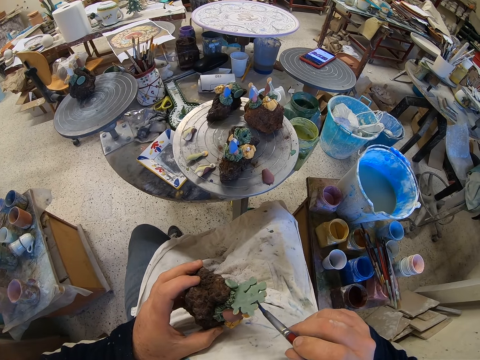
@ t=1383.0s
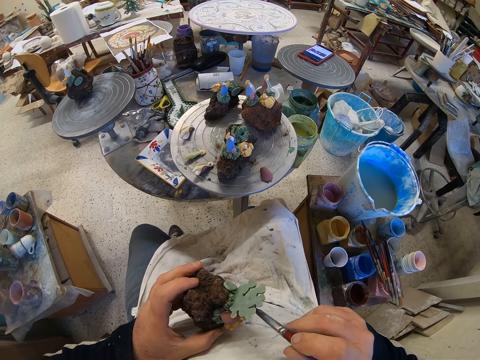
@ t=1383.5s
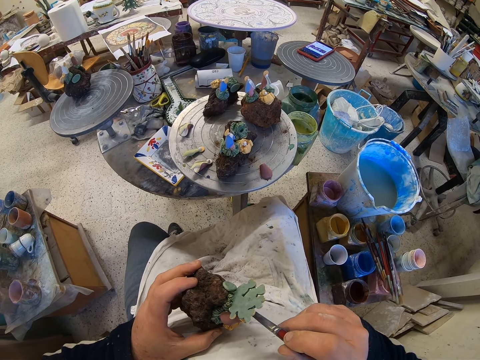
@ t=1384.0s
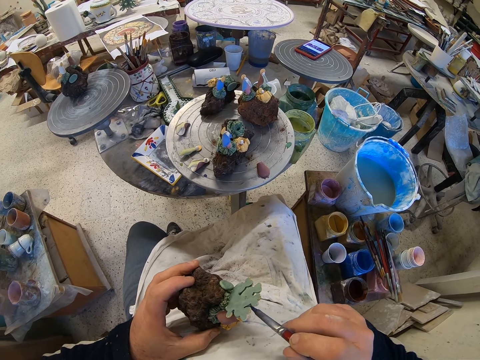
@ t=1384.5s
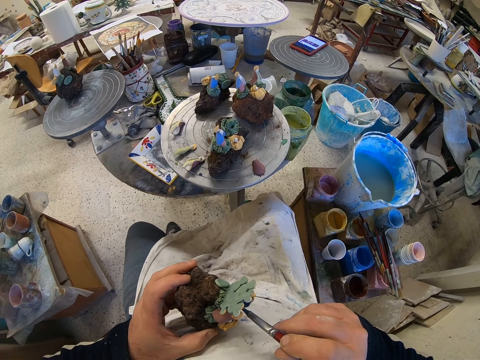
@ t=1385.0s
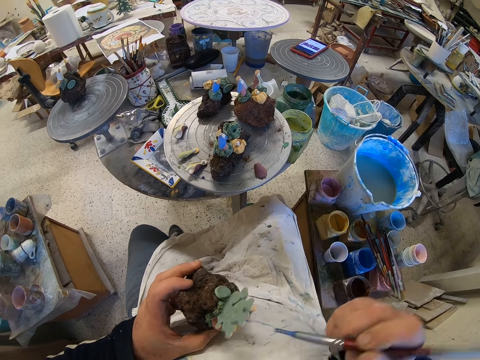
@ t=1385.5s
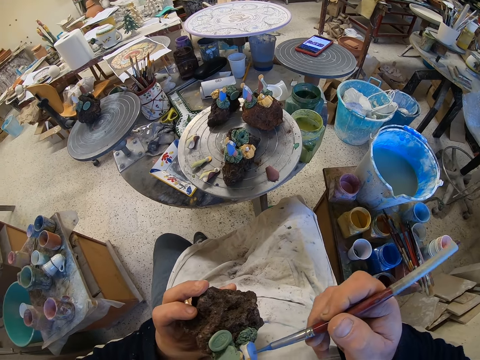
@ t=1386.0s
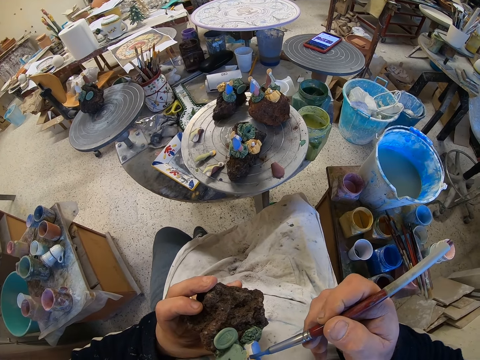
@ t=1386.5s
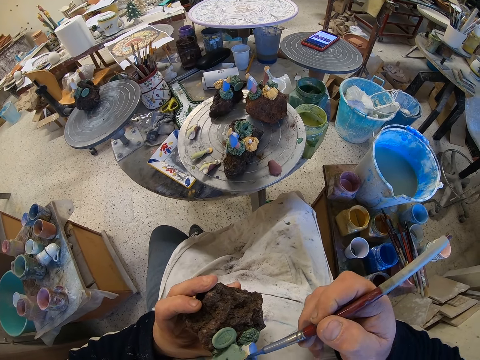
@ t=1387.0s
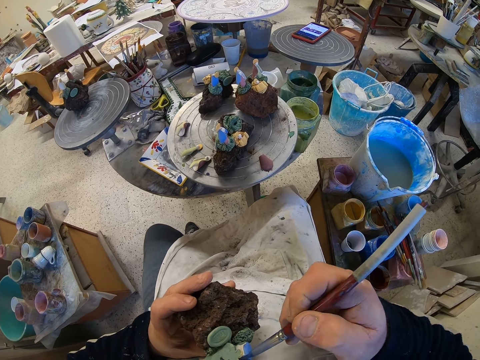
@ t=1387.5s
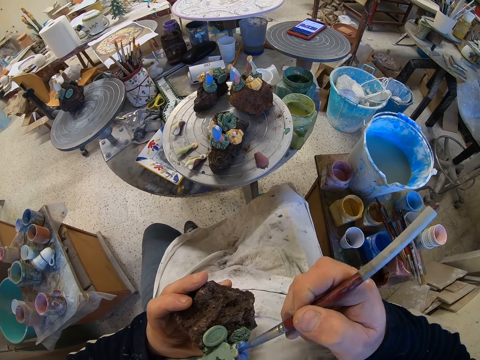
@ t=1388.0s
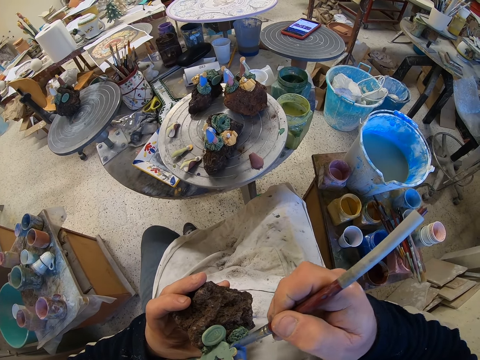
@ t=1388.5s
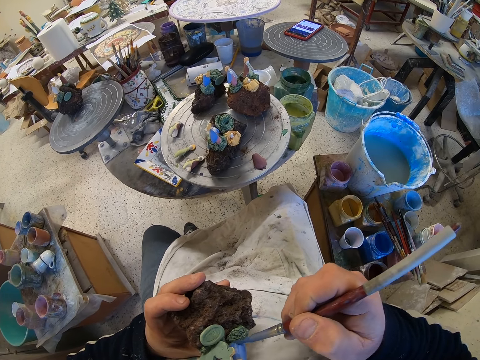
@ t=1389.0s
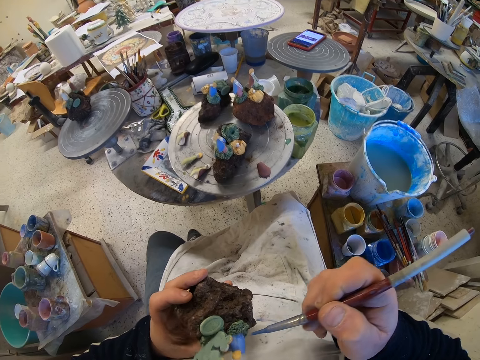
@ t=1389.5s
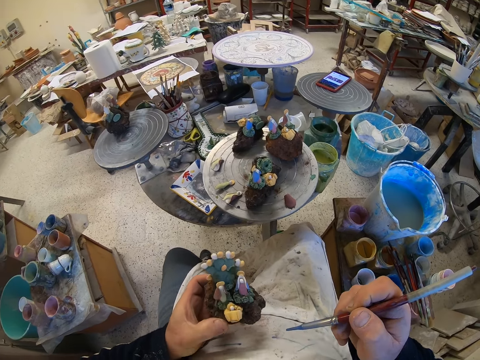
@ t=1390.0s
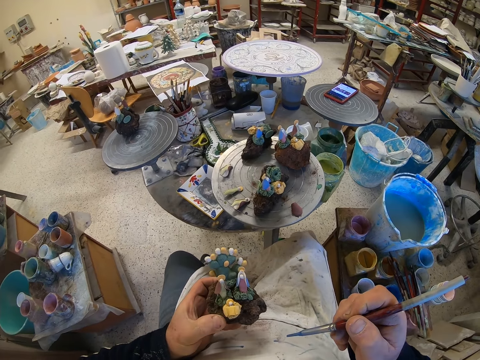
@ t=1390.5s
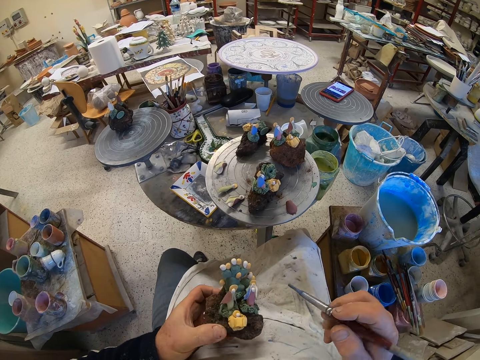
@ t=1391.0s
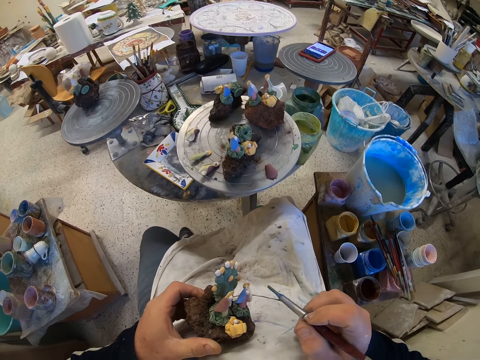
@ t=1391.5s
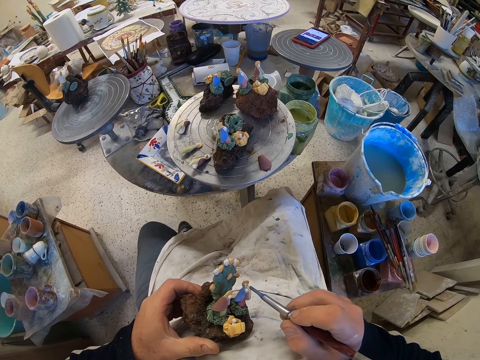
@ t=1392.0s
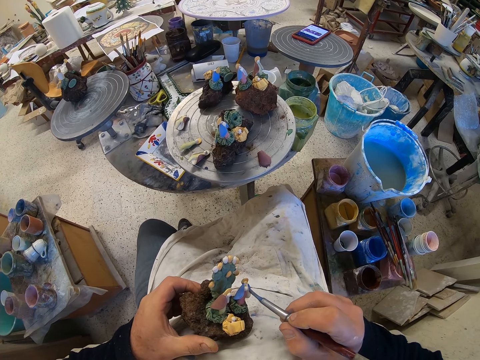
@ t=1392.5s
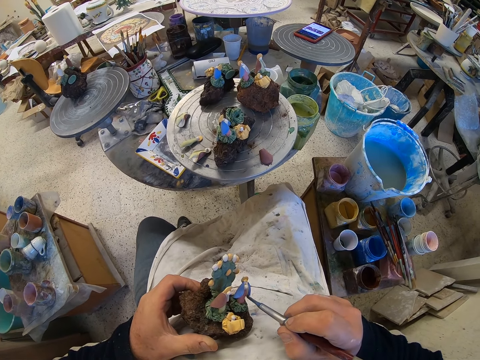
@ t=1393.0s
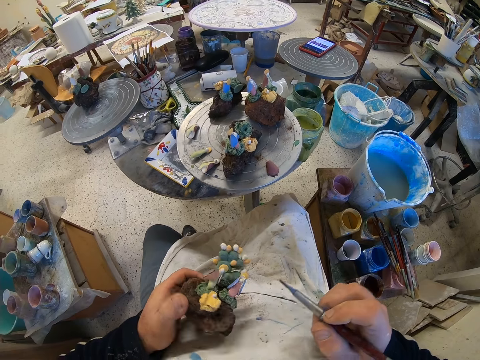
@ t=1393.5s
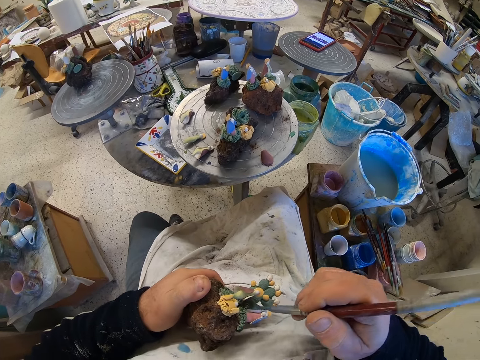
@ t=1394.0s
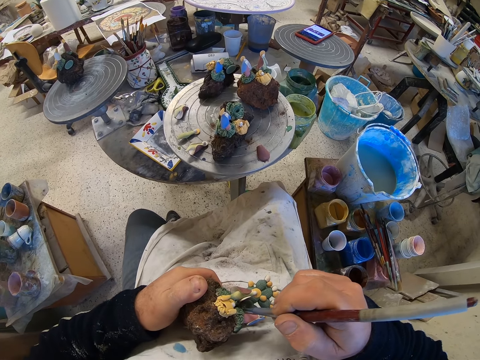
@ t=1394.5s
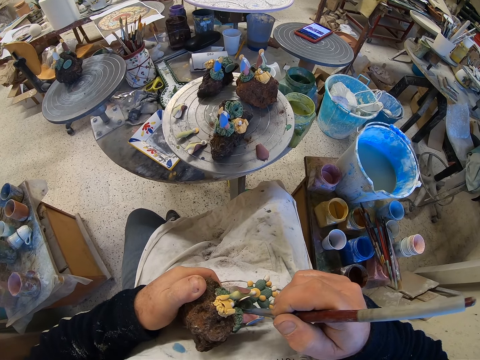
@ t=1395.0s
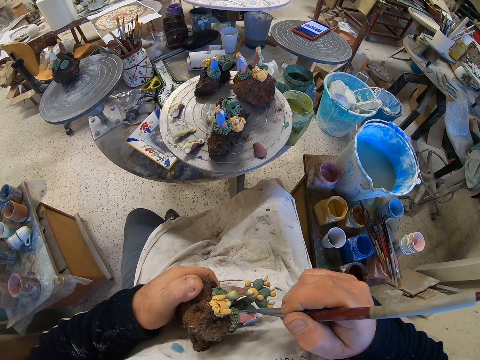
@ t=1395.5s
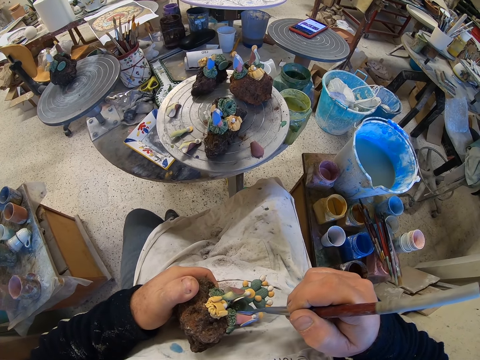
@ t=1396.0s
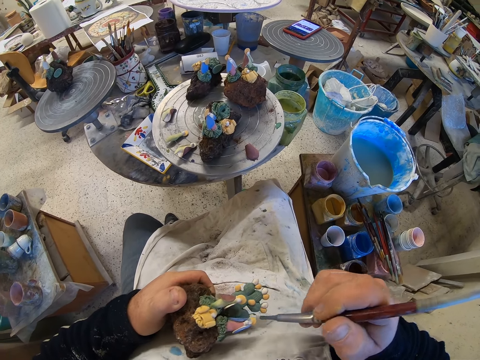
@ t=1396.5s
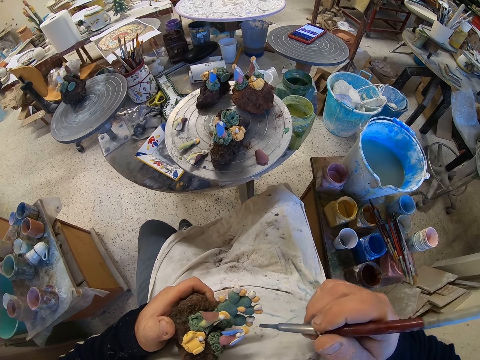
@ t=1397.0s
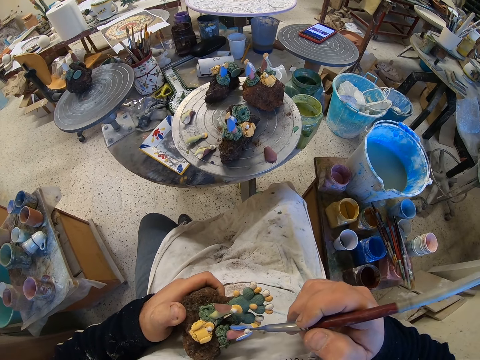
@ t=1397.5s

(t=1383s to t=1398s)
The camera wearer inspects the figurine. They paint the figurine.

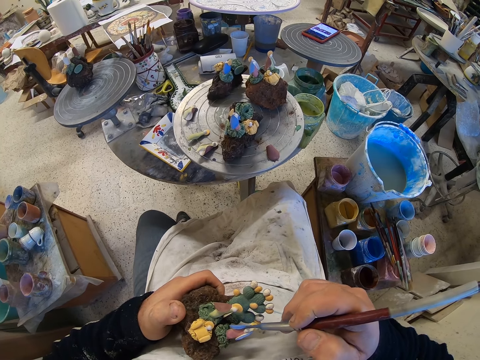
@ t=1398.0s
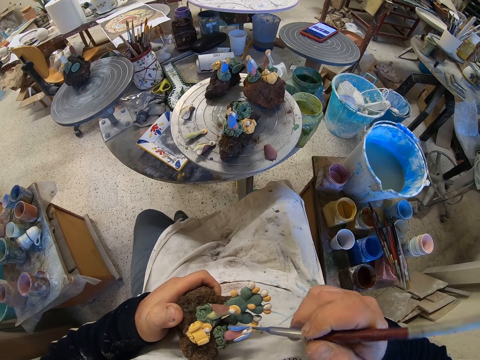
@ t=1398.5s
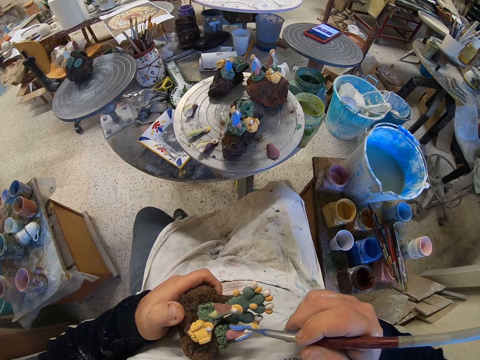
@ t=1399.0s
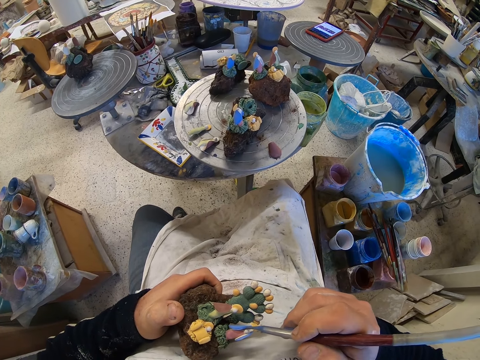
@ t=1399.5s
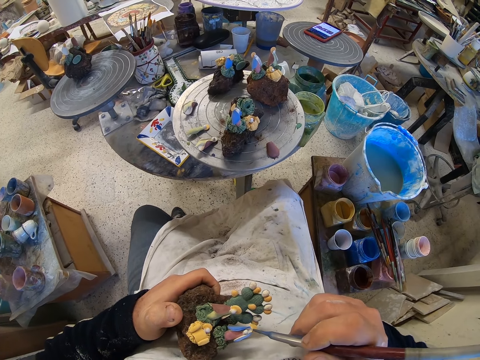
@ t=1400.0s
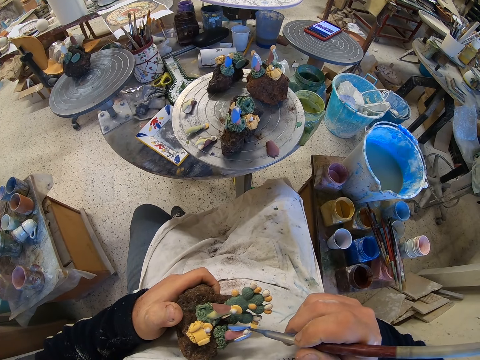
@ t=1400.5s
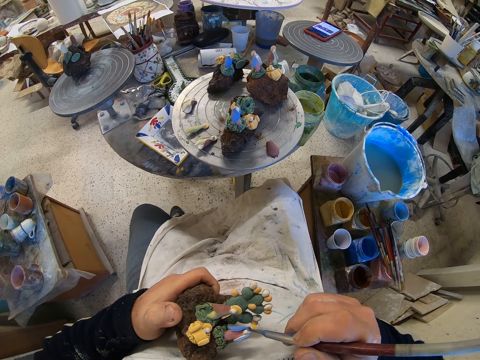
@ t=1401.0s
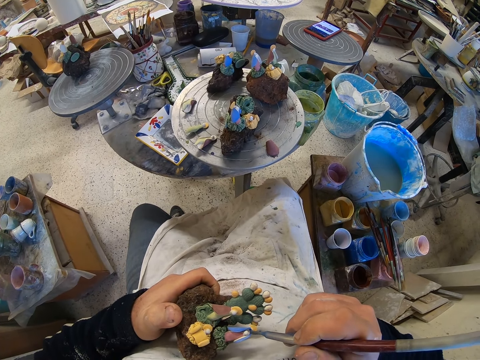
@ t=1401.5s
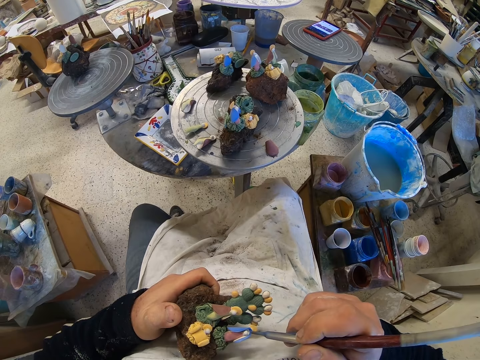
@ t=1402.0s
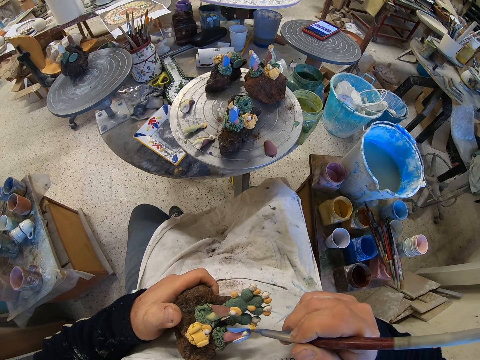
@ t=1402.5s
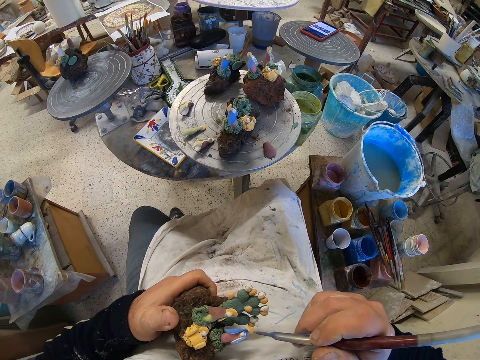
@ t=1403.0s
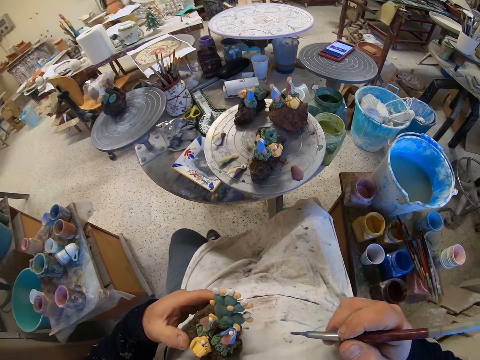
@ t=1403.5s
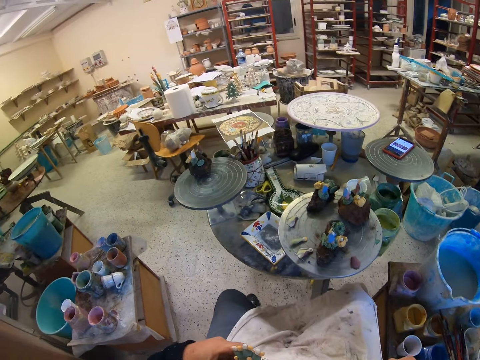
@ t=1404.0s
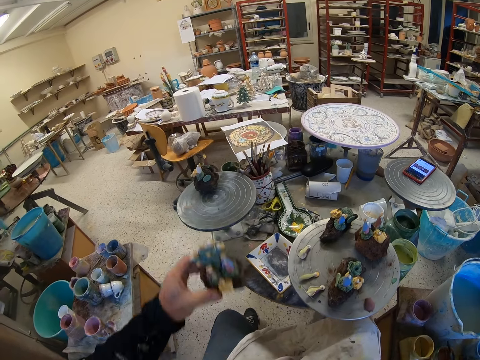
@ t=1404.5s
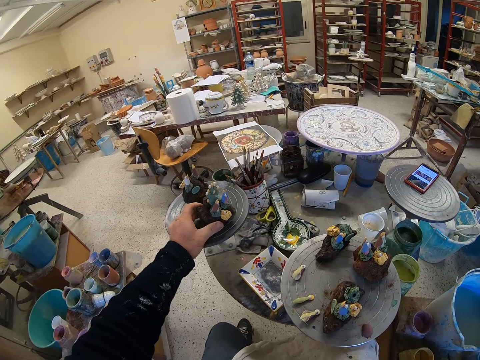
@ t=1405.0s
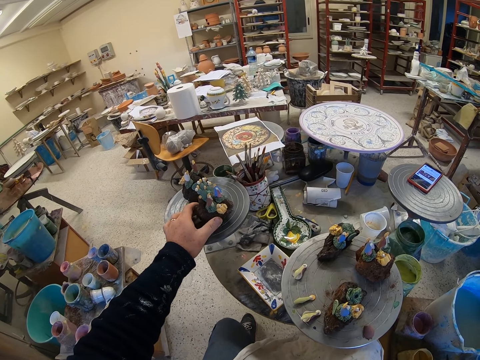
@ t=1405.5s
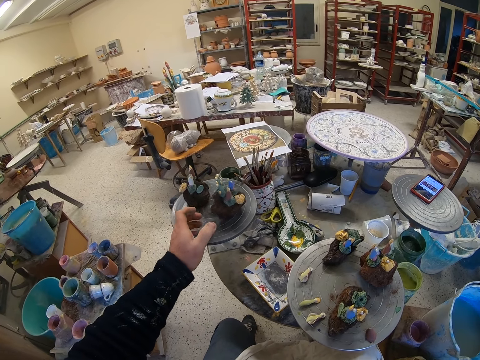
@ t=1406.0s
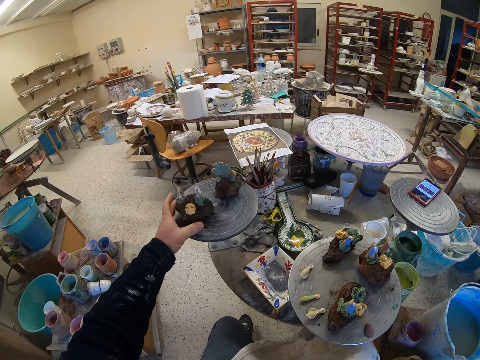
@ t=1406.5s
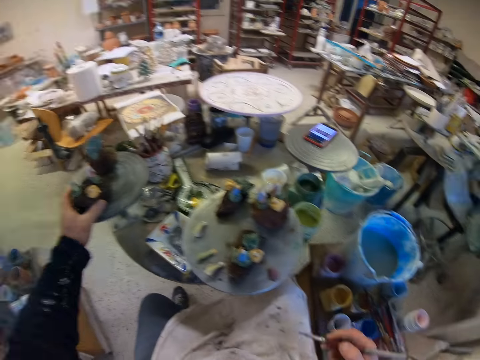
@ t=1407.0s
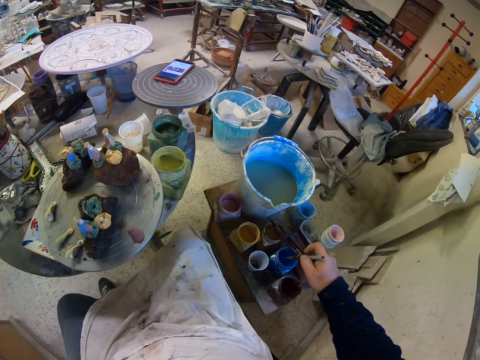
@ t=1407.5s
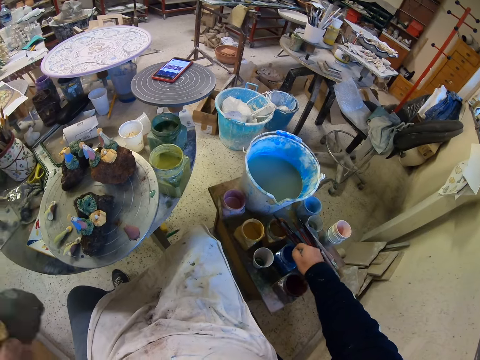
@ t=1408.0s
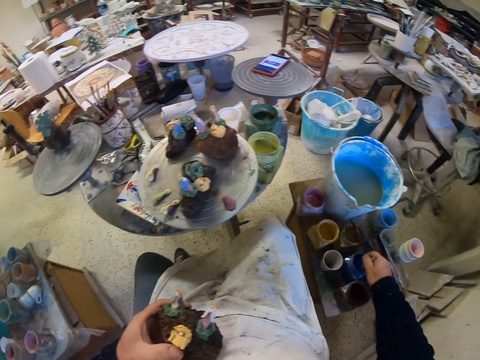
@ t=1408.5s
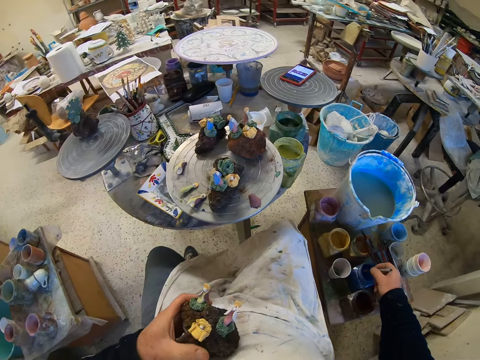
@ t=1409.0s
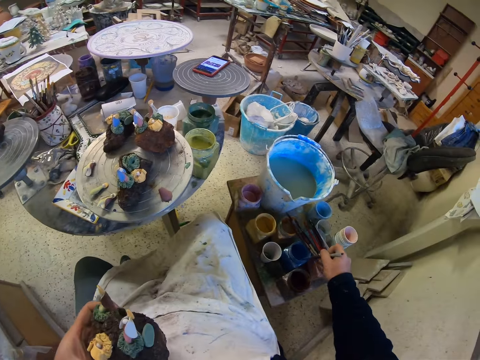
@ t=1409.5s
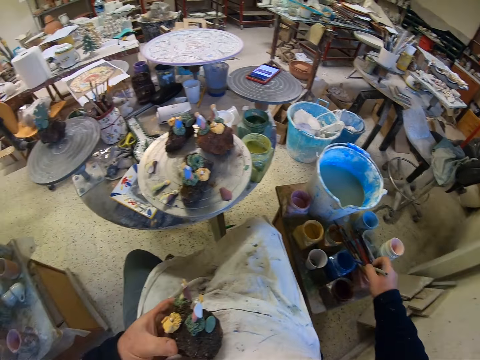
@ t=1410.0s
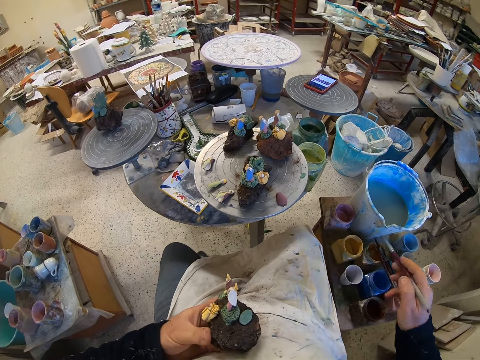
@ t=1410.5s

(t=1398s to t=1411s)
The camera wearer places the figurine on a table. They rotate the table. They dip the paint brush in a paint. They pick something from the table. They reduce the paint from the paint brush.
